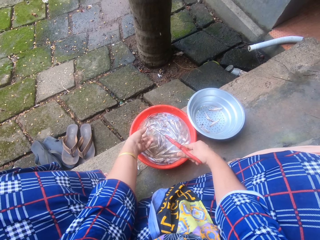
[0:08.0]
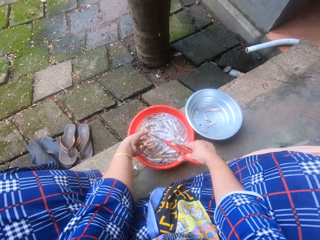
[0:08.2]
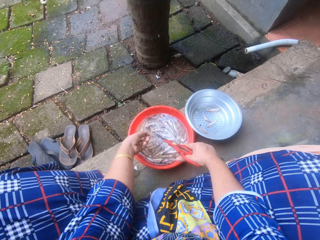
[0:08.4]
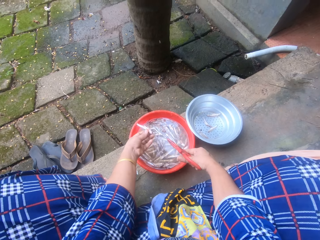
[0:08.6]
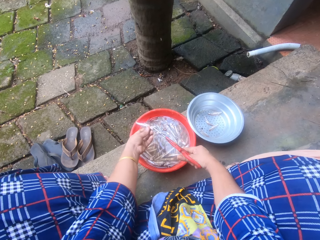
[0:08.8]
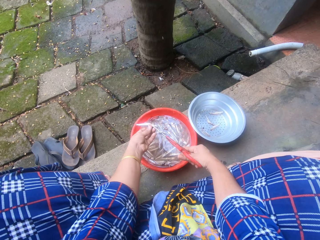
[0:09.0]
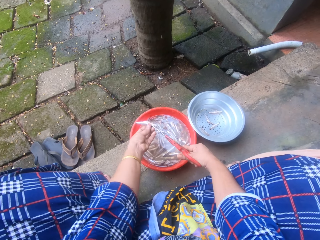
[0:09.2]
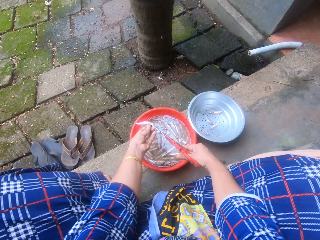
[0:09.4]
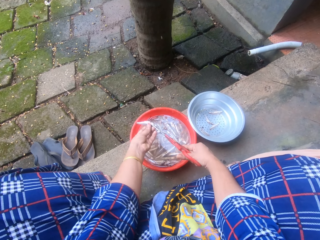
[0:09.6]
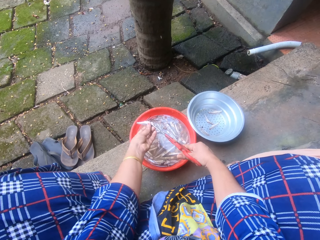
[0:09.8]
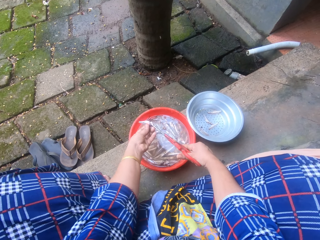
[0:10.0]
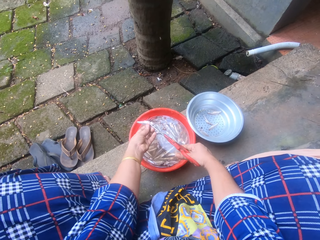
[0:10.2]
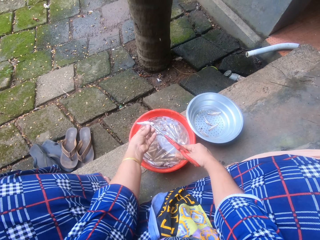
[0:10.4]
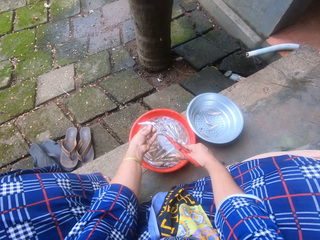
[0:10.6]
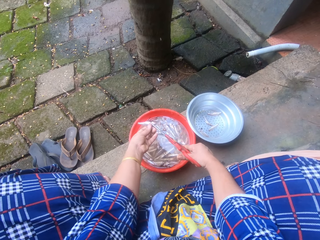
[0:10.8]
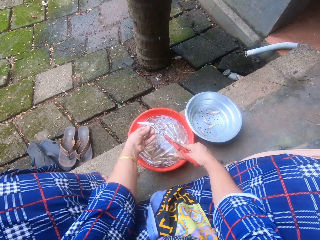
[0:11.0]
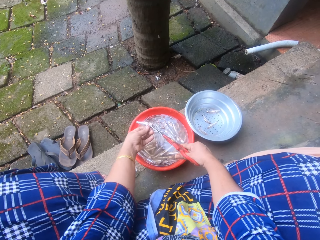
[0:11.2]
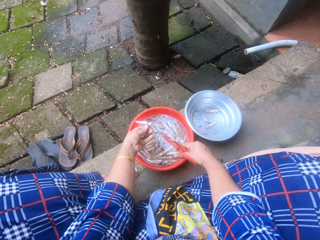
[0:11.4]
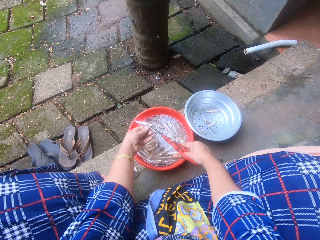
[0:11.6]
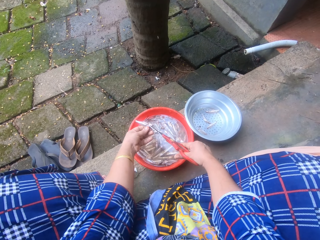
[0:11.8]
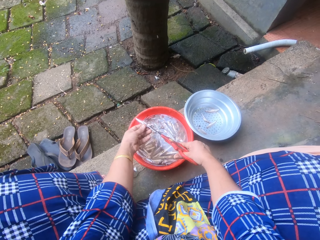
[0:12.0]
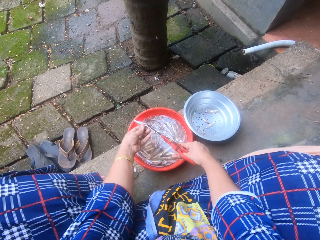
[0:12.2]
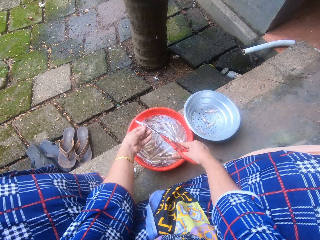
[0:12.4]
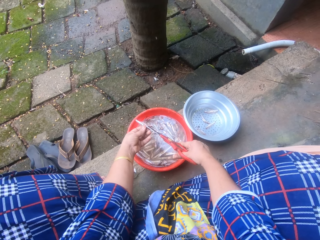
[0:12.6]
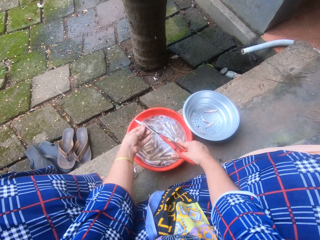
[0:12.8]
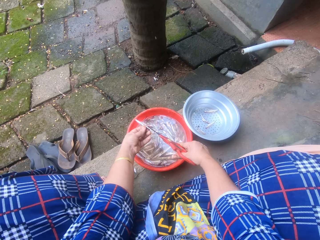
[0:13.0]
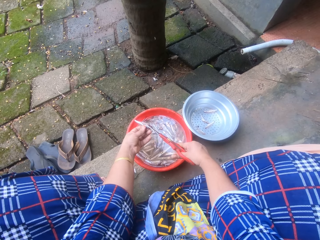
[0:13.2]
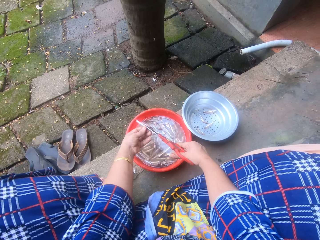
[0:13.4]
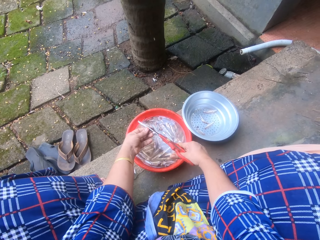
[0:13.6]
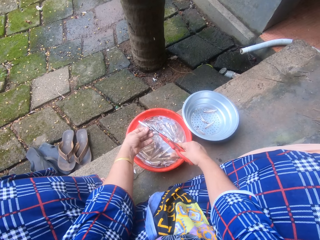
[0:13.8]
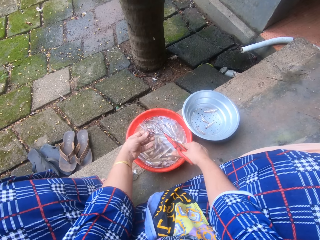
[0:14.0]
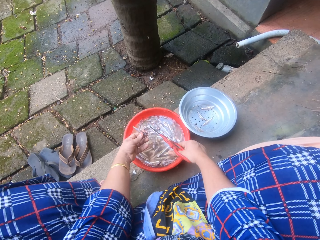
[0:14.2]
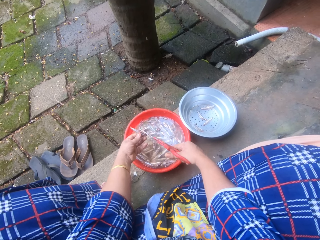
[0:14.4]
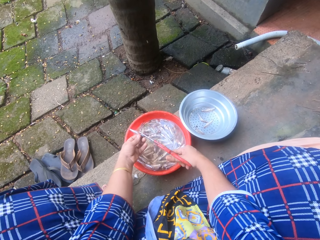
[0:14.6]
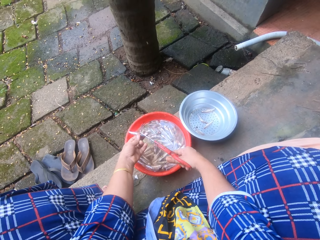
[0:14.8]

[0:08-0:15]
The camera wearer cuts the silver cyprinid fish using a pair of scissors. They throw the silver cyprinid fish in the colander.

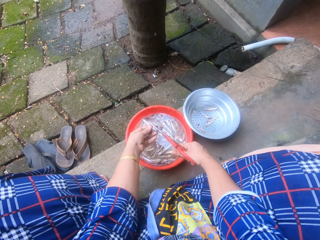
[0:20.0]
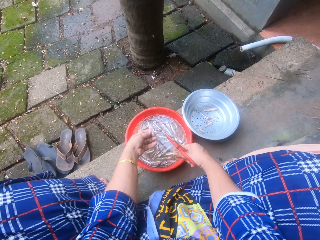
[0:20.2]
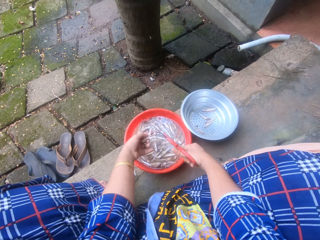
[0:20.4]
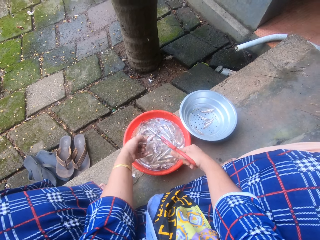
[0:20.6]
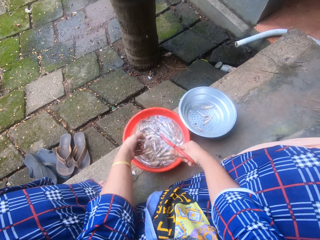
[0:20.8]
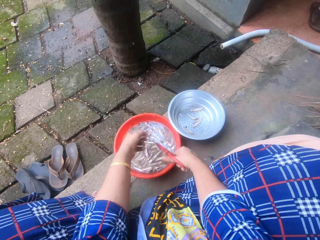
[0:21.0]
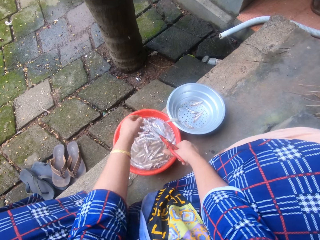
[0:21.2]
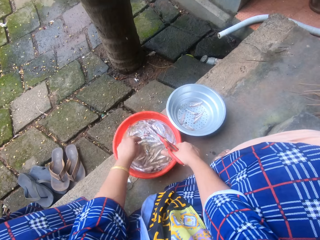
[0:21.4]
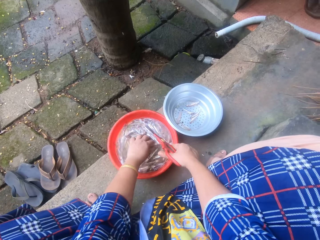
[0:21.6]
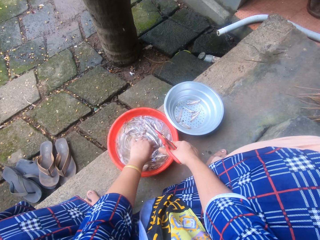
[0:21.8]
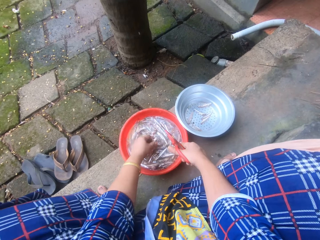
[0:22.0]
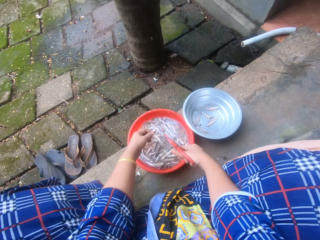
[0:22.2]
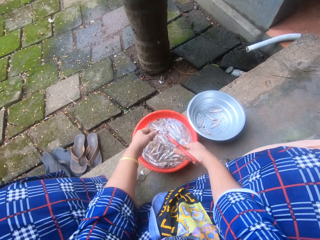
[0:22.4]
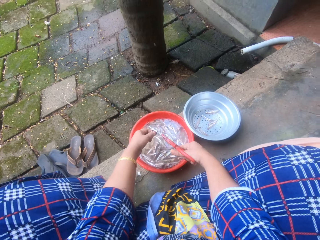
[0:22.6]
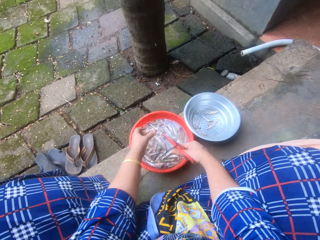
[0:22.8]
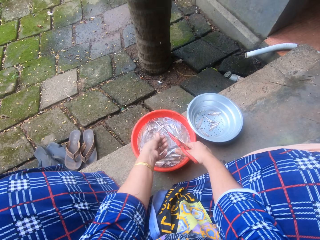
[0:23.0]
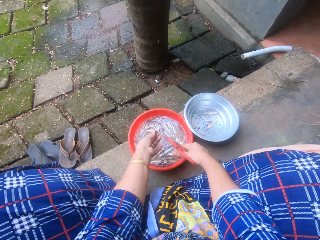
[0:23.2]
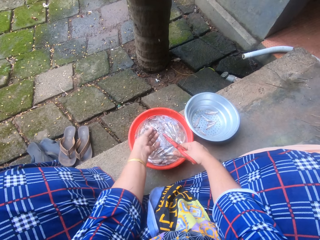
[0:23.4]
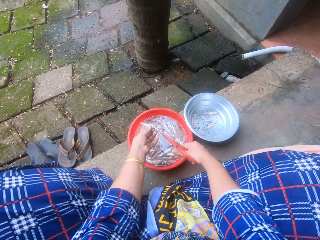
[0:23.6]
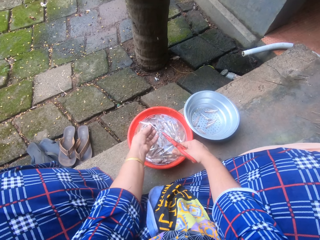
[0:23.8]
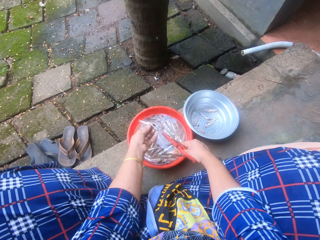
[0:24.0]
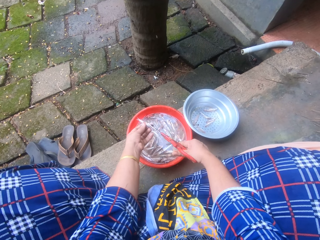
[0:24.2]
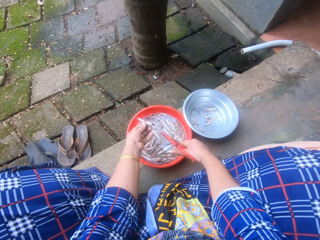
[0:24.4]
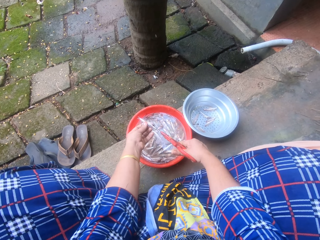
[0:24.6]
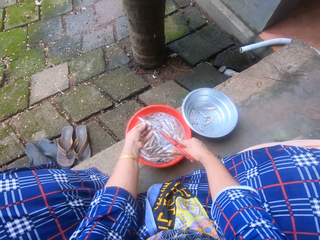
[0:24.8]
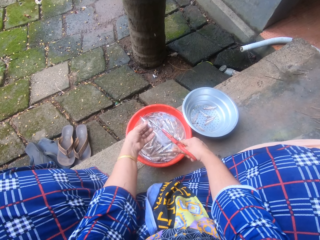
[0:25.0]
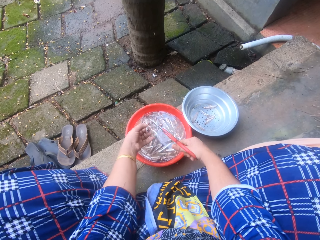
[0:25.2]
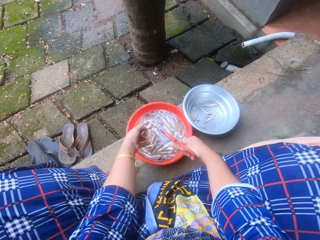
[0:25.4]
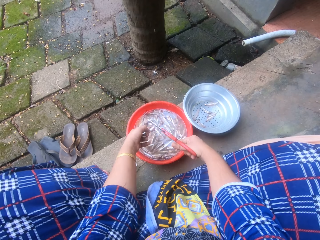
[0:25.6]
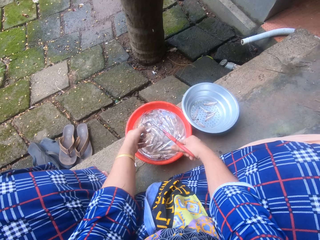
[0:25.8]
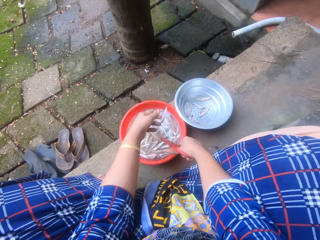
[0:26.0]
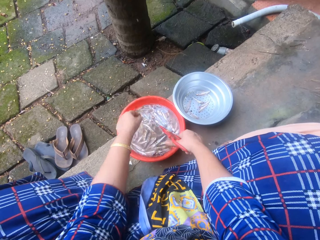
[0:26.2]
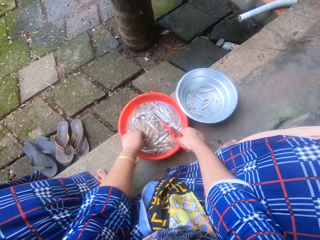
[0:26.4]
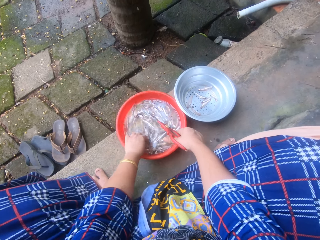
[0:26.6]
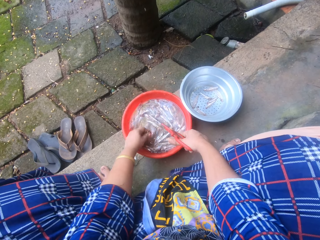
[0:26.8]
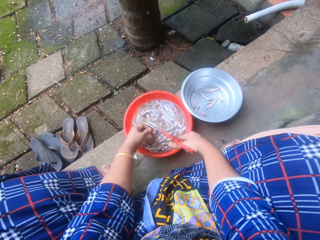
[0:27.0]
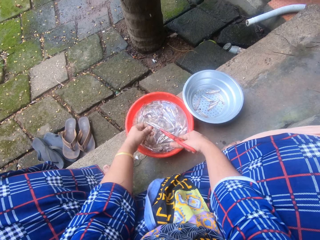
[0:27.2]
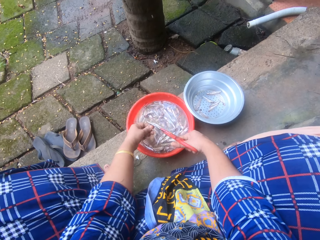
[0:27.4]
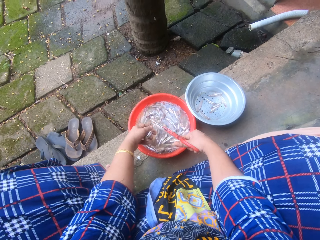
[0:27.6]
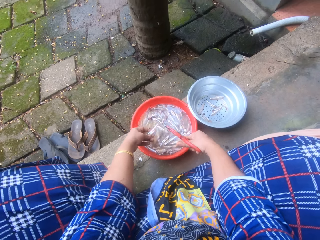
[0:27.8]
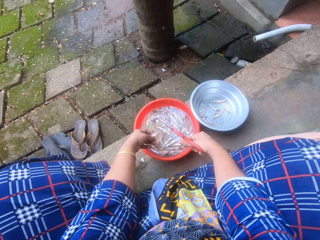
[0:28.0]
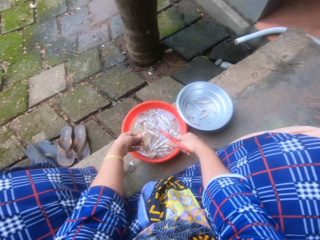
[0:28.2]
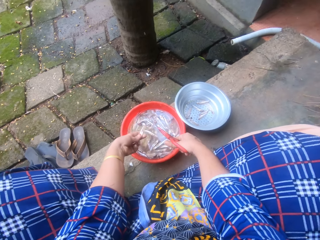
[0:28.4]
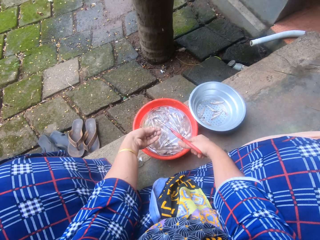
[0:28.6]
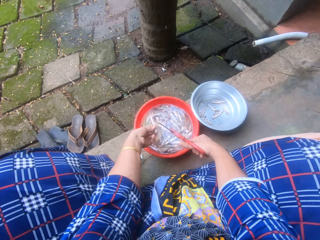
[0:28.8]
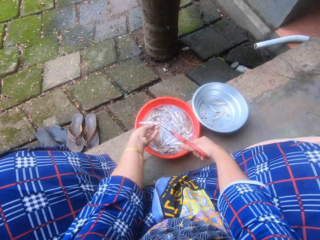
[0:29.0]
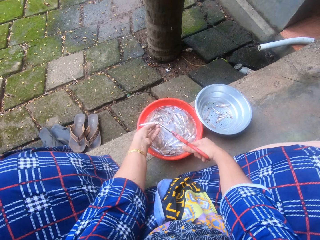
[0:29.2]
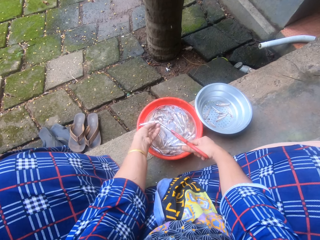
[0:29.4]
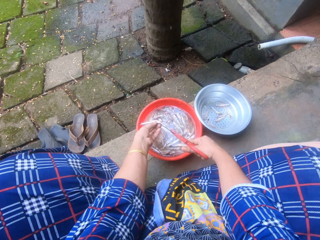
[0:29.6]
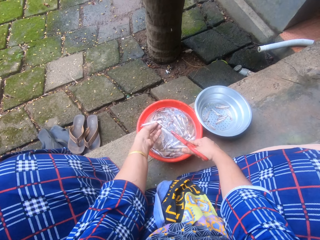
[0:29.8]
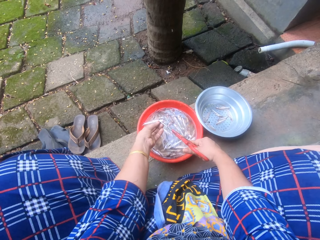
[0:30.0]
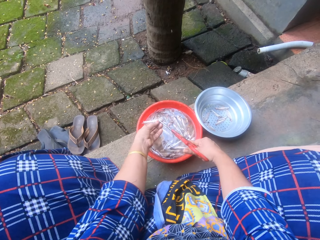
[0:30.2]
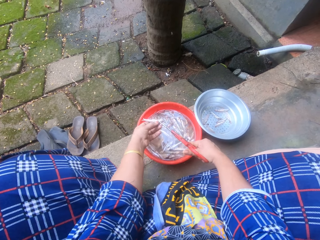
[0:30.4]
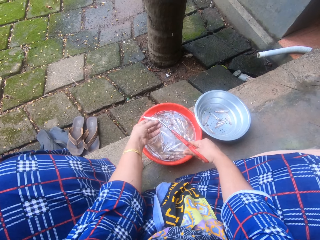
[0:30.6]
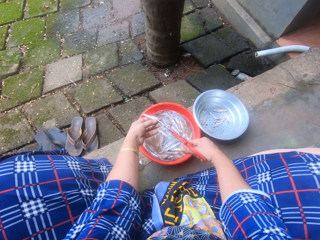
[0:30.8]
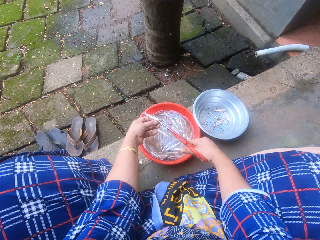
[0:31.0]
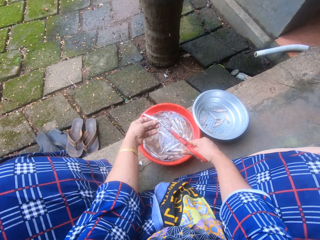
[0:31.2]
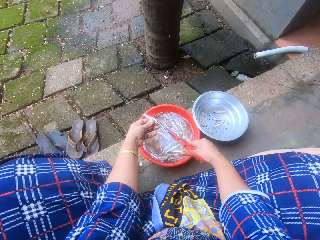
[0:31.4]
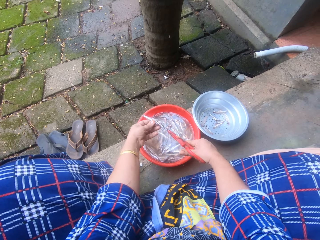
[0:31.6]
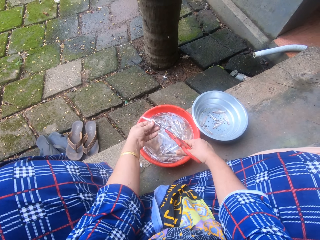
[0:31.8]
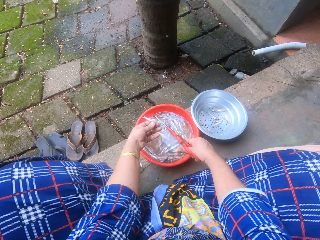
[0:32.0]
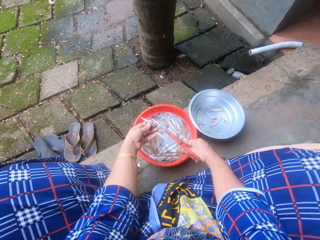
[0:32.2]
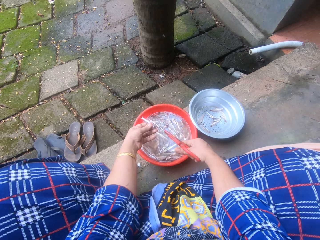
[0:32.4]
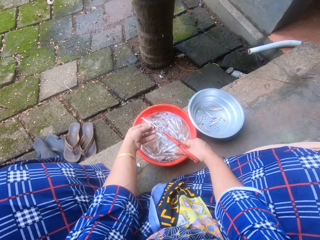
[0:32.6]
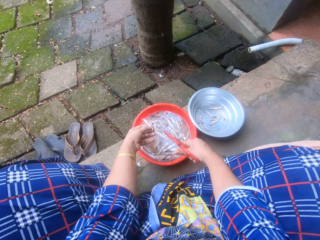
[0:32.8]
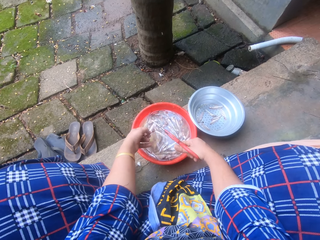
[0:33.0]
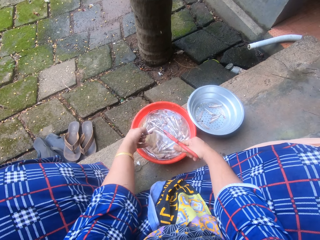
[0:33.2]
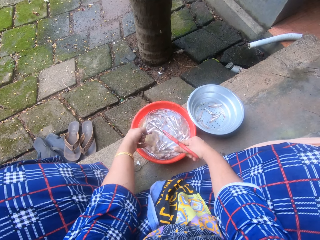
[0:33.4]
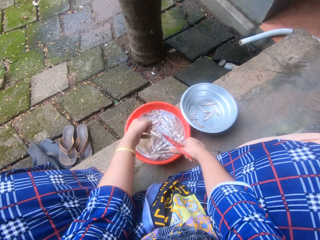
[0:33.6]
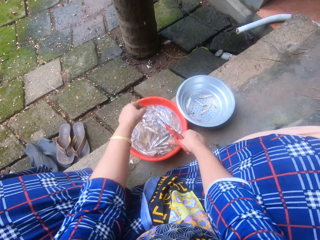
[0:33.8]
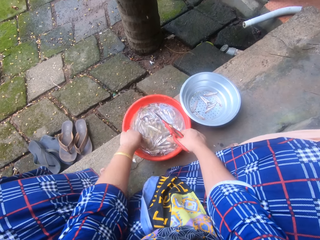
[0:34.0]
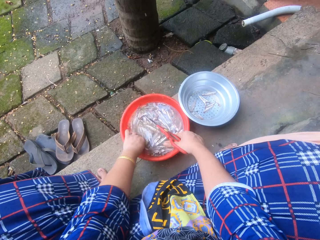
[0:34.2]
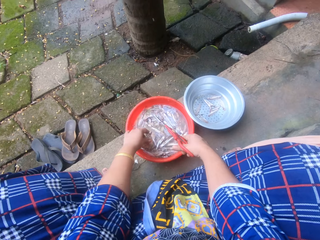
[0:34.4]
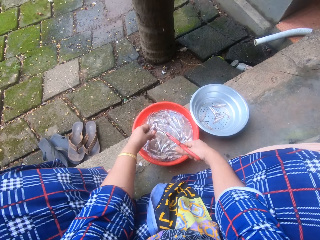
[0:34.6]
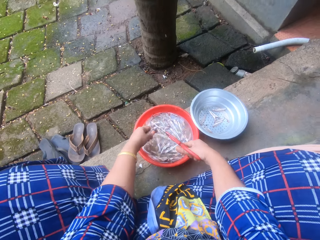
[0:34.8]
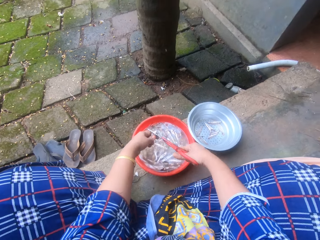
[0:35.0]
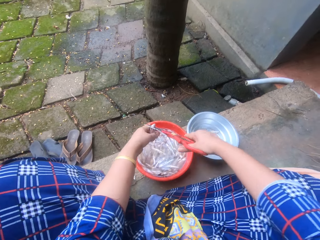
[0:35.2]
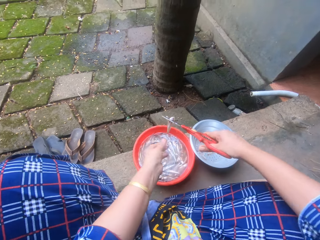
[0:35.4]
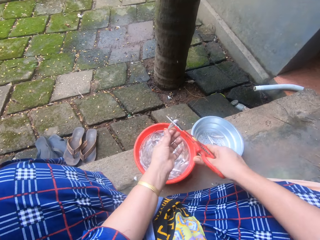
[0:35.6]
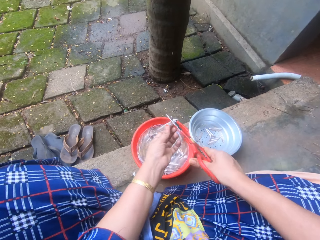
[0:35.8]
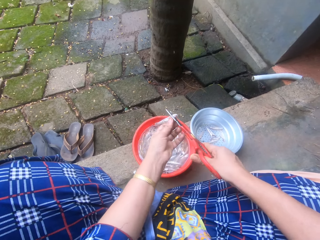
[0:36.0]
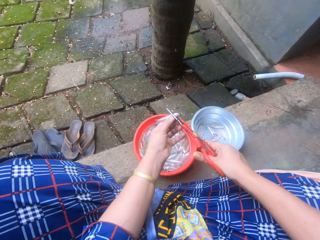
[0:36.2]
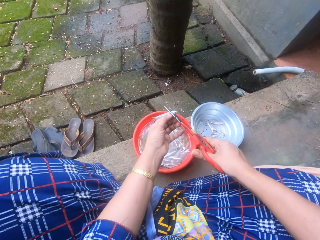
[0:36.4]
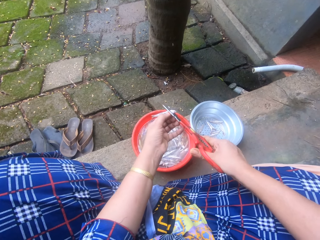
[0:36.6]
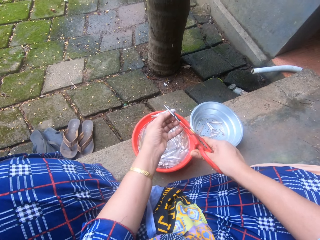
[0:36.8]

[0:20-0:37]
The camera wearer throws the sand eel or silver cyprinid fish into the metal bowl sieve. She swings a hand. She picks a sand eel from the bowl of sand eels with her left hand. She swings a hand. She holds the silver cyprinid fish using the scissors. She swings a hand. She trims the head of the sand eel with the scissors in her right hand. She holds the silver cyprinid fish. She turns the silver cyprinid fish. She throws the sand eel into the metal bowl sieve. She swings a hand. She picks a sand eel from the bowl of sand eels with her left hand. She holds the silver cyprinid fish using the scissors. She trims the head and tail of the sand eel with the scissors. She turns the silver cyprinid fish. She turns the silver cyprinid fish. She cuts the silver cyprinid fish using a pair of scissors. She throws the sand eel into the metal bowl sieve. She swings a hand. She picks a sand eel from the bowl of sand eels with her left hand. She swings a hand. She trims the head and tail of the sand eel with the scissors. She holds the silver cyprinid fish using the scissors. She swings a hand. She holds the silver cyprinid fish.
